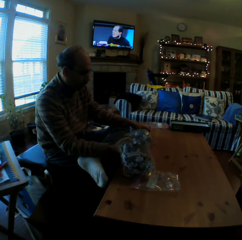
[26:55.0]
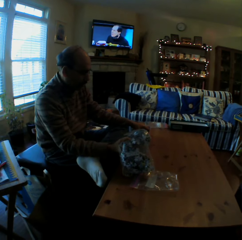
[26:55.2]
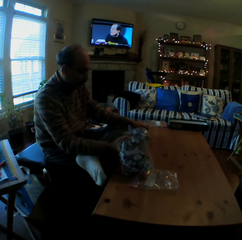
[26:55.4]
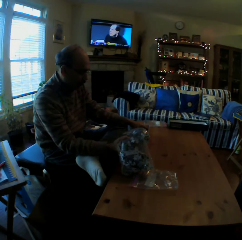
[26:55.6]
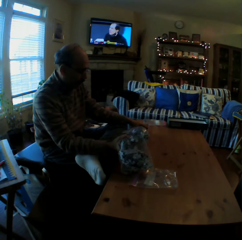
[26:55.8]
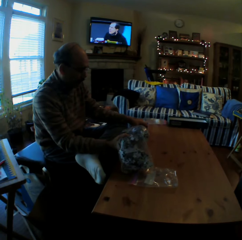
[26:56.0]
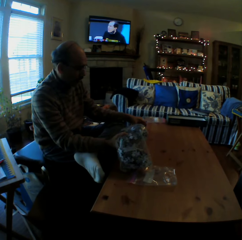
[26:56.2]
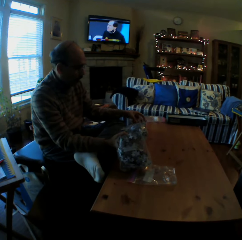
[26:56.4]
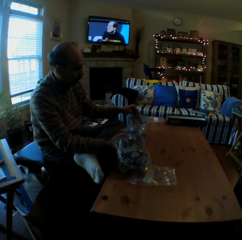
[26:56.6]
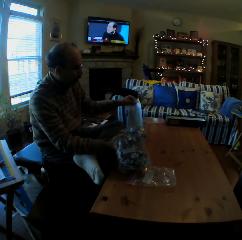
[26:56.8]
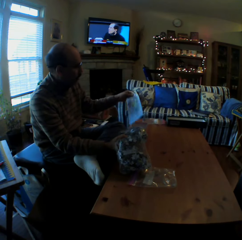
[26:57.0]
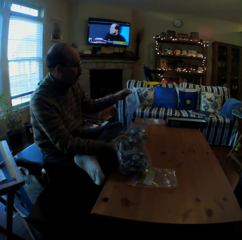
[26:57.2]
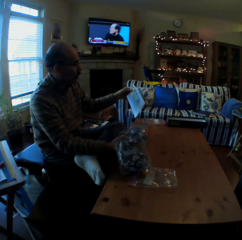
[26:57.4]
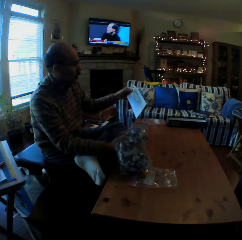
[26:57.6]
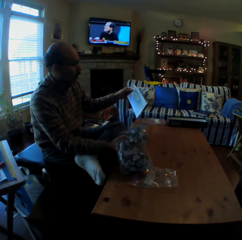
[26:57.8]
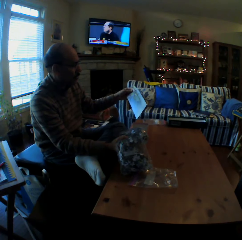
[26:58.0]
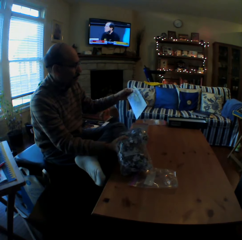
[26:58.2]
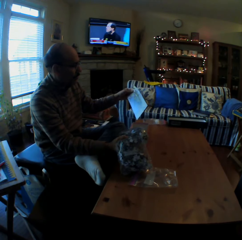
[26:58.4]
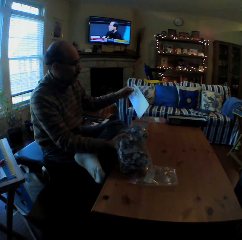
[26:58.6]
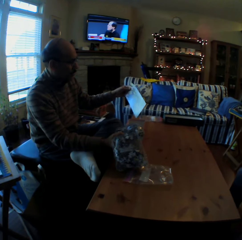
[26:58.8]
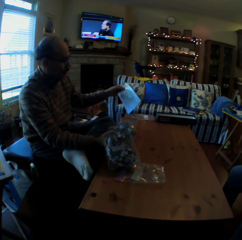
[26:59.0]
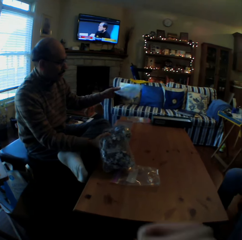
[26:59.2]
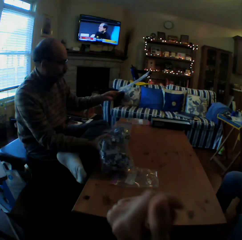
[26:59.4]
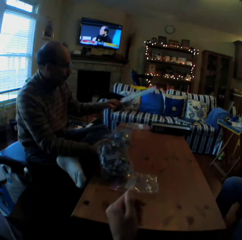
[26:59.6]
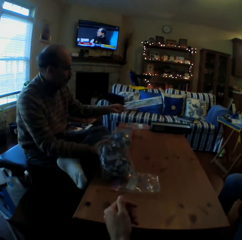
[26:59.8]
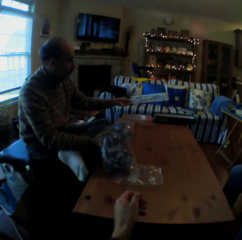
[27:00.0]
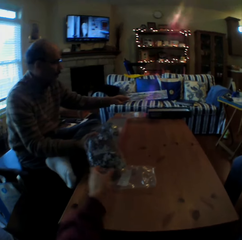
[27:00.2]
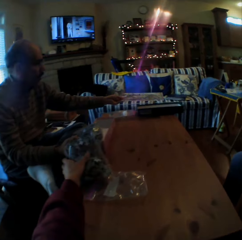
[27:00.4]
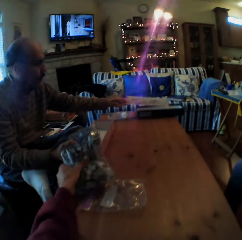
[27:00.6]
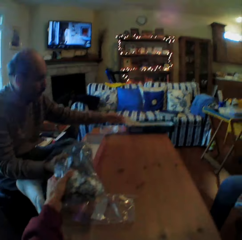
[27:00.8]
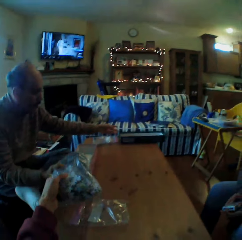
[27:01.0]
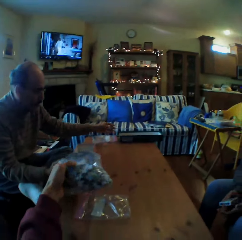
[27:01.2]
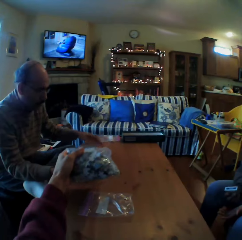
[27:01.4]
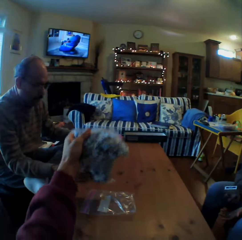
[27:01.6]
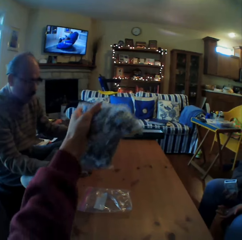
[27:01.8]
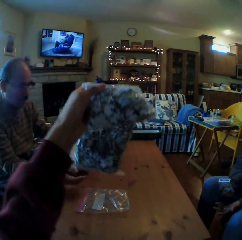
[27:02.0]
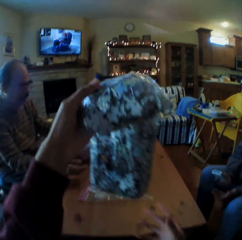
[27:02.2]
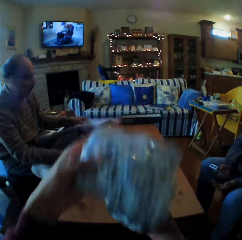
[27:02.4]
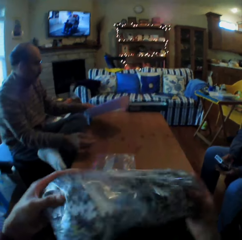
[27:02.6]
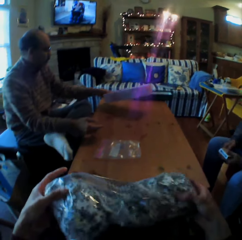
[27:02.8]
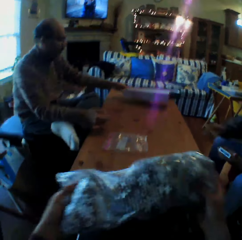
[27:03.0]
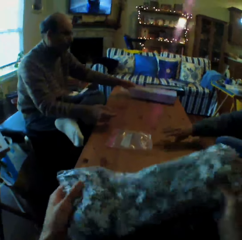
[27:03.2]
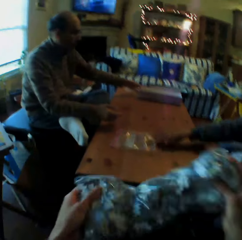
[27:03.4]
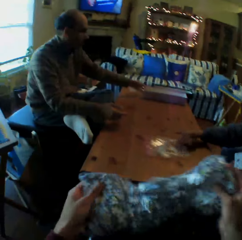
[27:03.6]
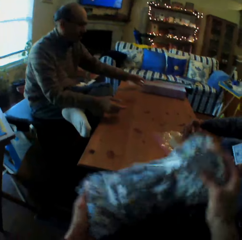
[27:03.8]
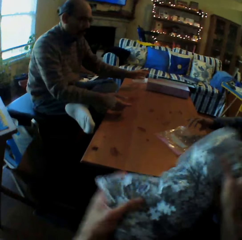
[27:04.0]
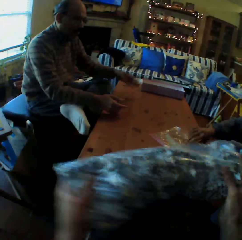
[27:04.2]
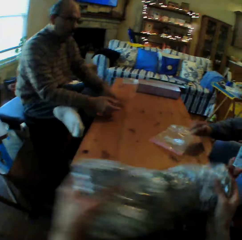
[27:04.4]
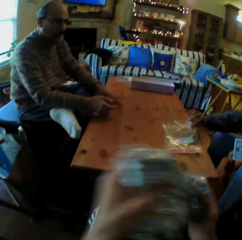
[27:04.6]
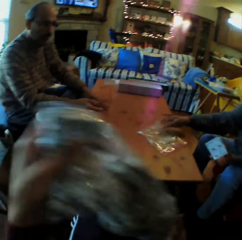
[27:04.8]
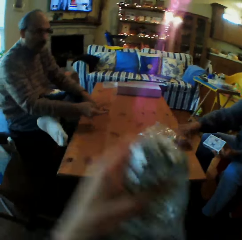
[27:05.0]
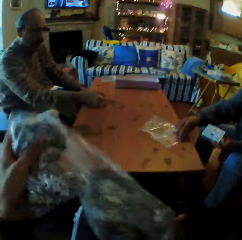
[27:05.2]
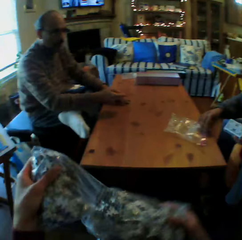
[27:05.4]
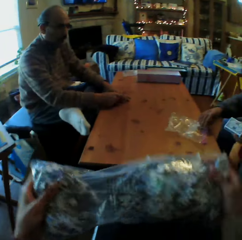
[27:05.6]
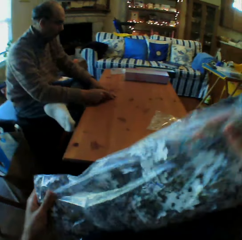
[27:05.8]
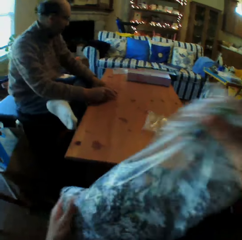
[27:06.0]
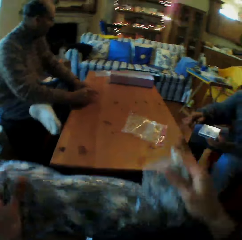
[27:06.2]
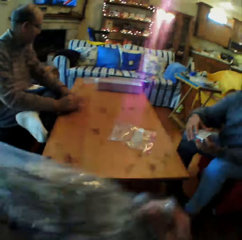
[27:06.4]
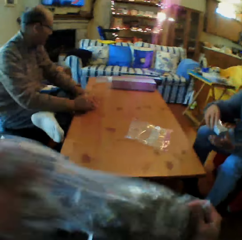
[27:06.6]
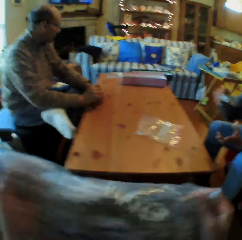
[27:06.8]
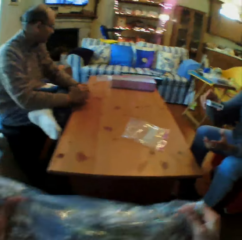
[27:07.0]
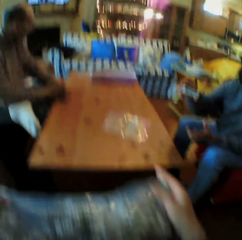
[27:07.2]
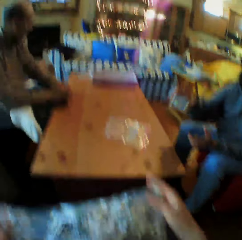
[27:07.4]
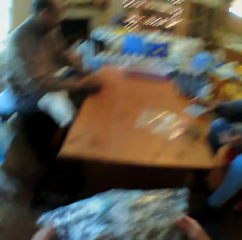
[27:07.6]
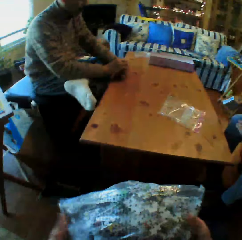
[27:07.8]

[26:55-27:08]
A man holds something. The man looks at the piece of paper. The camera wearer picks up the piece of paper. They shake the piece of paper. A woman picks up the nylon paper on the table. The camera wearer shakes the piece of paper.

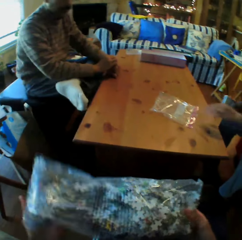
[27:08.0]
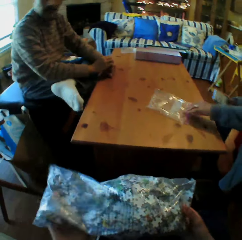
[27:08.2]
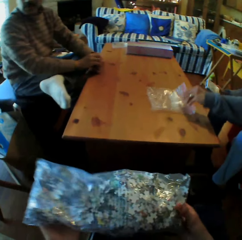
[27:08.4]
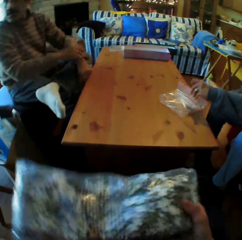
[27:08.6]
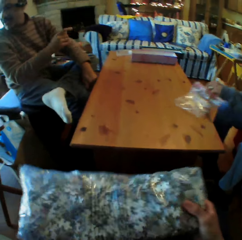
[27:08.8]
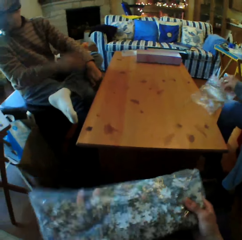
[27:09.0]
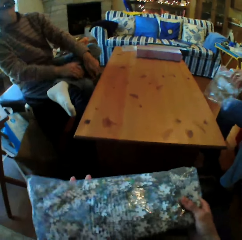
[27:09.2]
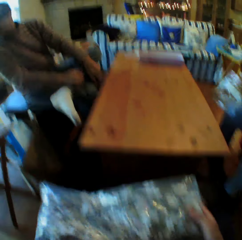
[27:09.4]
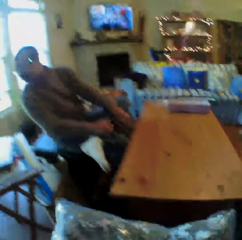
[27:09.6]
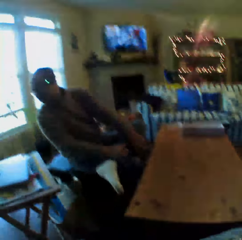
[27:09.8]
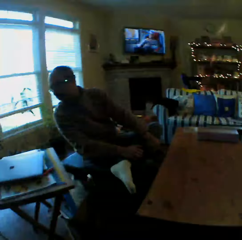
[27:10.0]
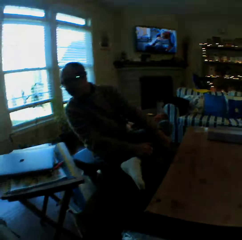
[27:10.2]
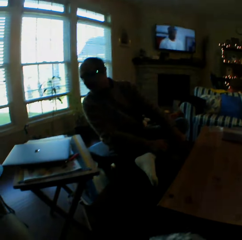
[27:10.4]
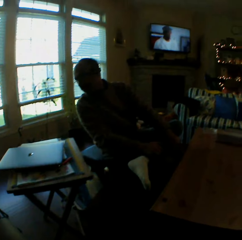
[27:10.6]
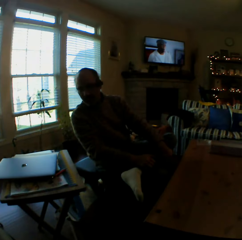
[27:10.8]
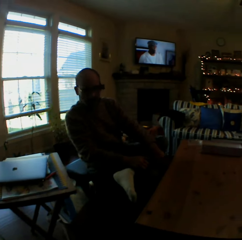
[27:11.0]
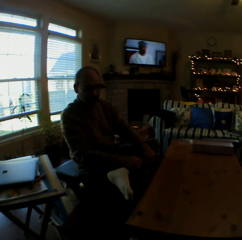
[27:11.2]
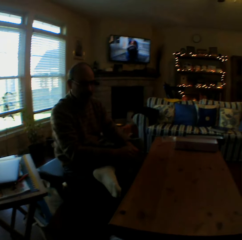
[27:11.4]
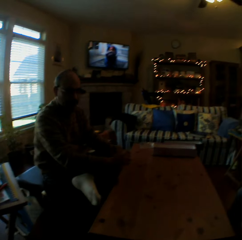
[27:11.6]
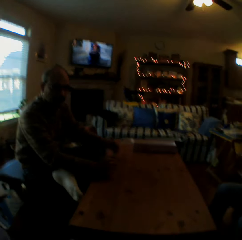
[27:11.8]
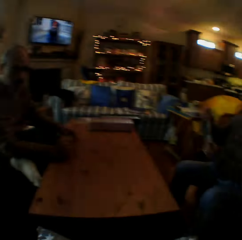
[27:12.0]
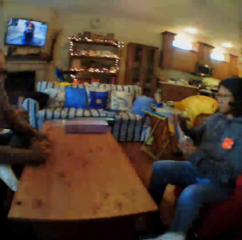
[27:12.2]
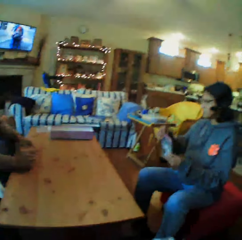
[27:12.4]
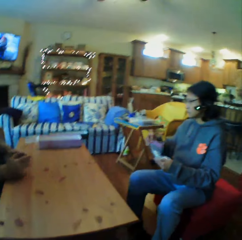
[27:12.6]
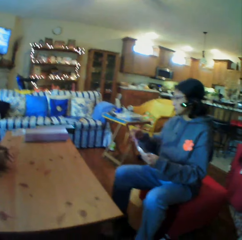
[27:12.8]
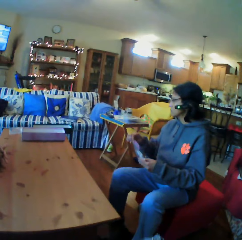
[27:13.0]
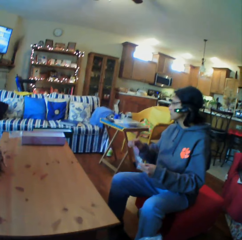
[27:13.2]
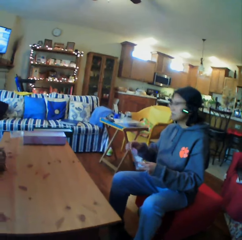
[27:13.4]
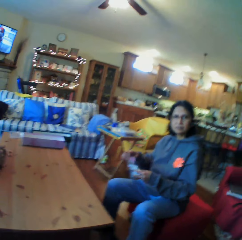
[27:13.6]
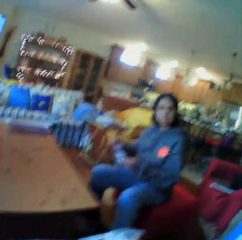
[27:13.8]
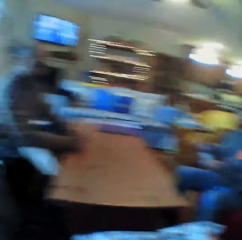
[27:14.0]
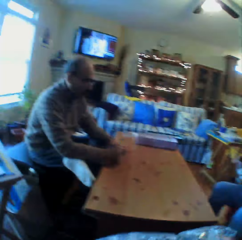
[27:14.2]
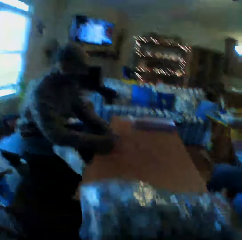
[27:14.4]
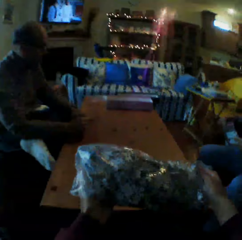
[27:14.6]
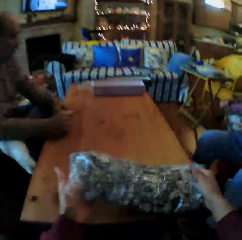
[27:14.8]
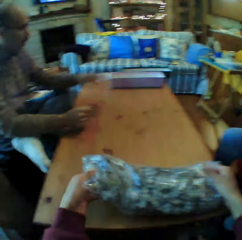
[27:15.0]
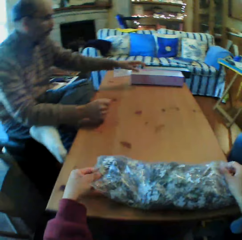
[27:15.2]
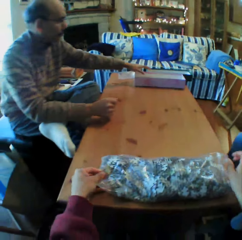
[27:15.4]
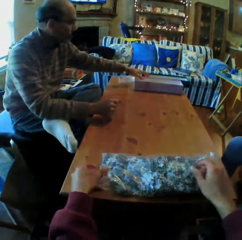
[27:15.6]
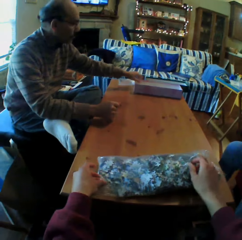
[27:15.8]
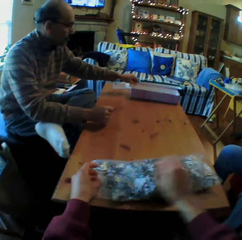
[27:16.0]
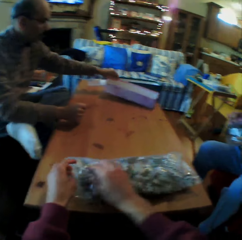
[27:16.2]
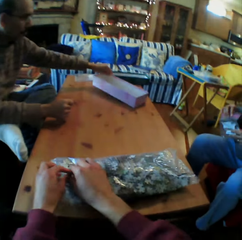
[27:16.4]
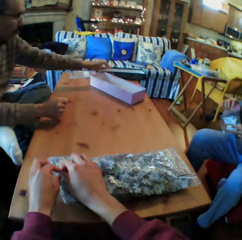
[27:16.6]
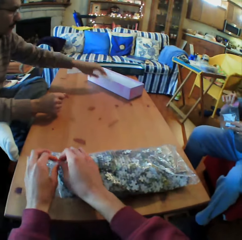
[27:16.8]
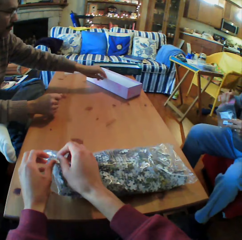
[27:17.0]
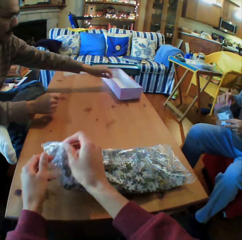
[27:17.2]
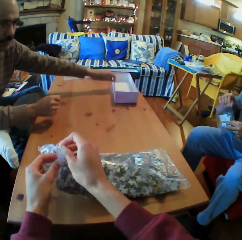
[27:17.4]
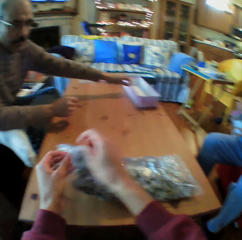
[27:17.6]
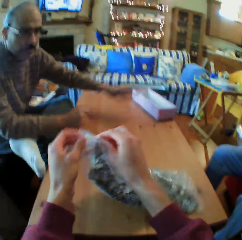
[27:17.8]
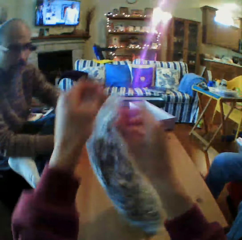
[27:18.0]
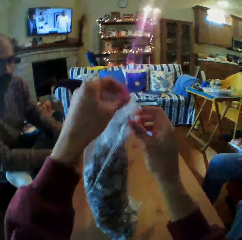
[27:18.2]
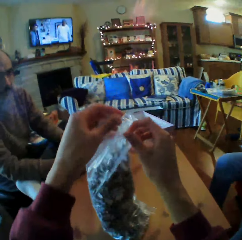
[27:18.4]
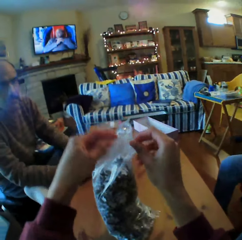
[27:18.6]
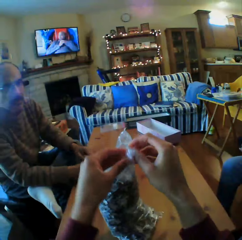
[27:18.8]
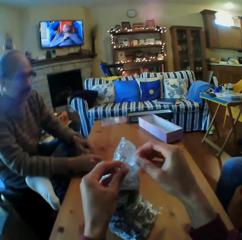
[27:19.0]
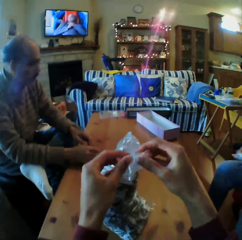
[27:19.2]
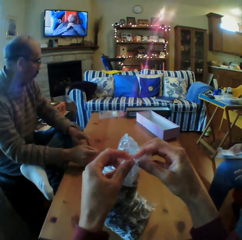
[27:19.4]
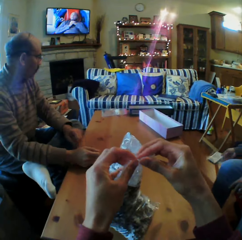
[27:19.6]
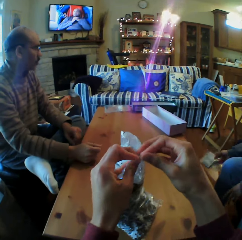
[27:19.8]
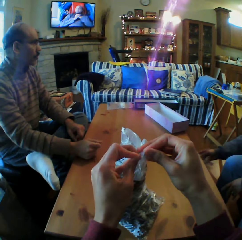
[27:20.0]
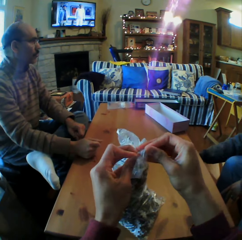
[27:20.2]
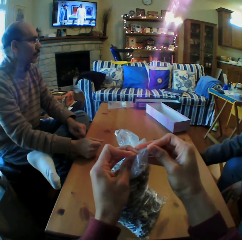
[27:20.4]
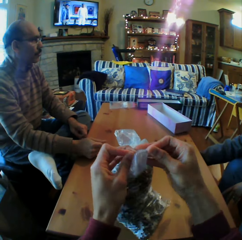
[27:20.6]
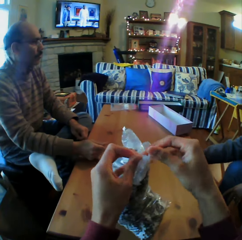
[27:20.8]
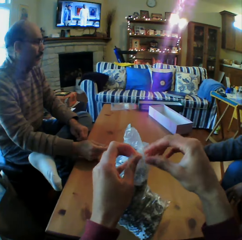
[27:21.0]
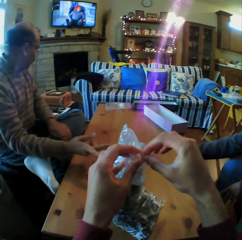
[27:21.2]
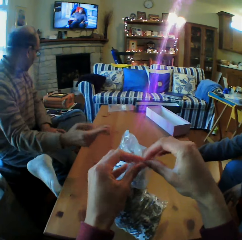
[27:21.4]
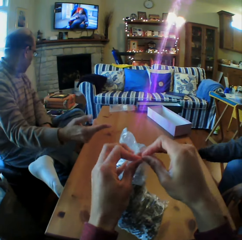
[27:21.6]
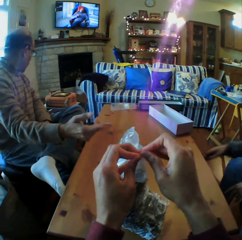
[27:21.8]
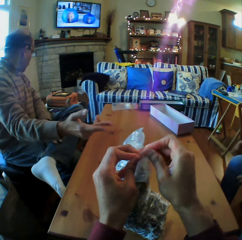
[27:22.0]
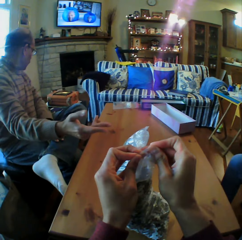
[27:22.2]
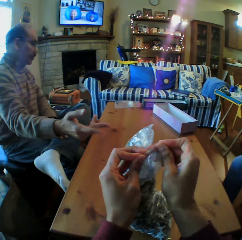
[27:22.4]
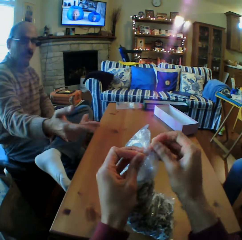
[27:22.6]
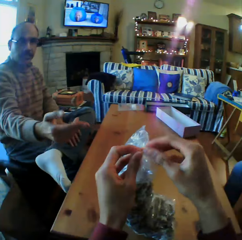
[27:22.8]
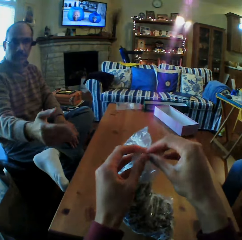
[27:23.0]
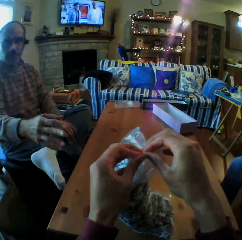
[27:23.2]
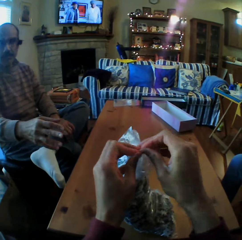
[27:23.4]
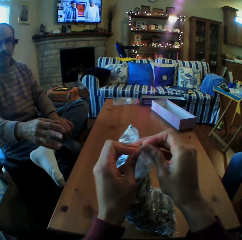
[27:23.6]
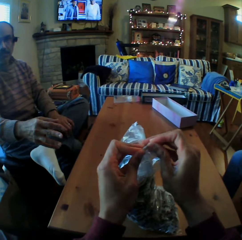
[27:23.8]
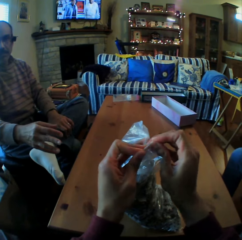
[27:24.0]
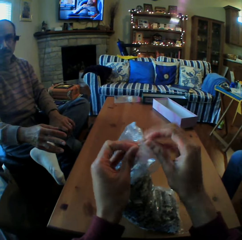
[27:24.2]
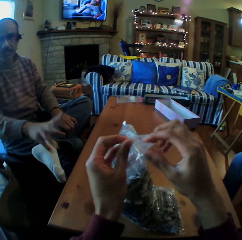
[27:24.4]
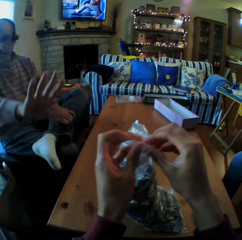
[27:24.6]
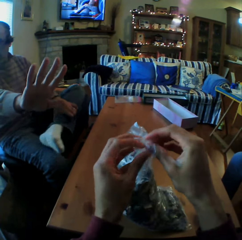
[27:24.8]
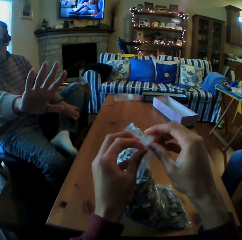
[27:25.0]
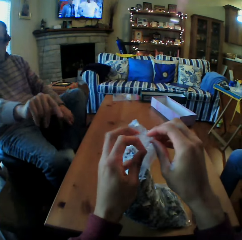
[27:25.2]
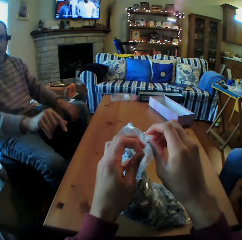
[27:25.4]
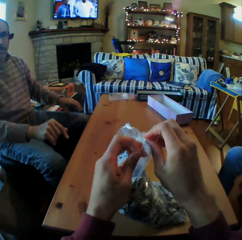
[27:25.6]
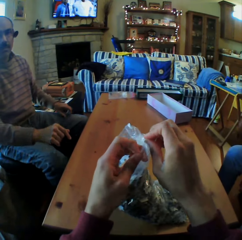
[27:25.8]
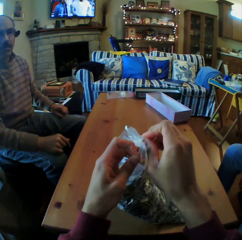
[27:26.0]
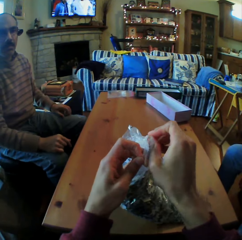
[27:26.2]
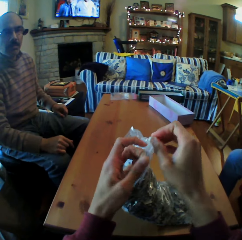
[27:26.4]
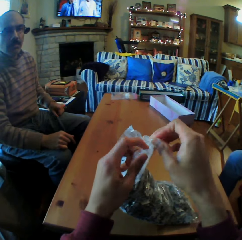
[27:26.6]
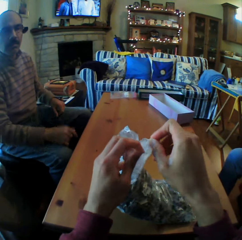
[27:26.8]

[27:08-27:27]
The camera wearer talks. A woman puts the cards in the paper. A man talks. The man looks aside. The camera wearer converses with the woman. They put the paper on the table. They open the paper. They cut the piece of paper. The man points at the camera wearer. The camera wearer cuts the piece of paper.
